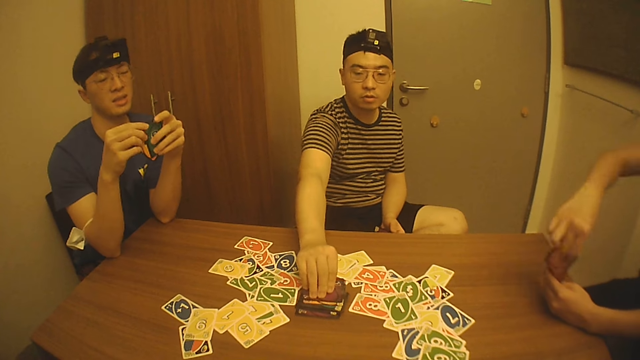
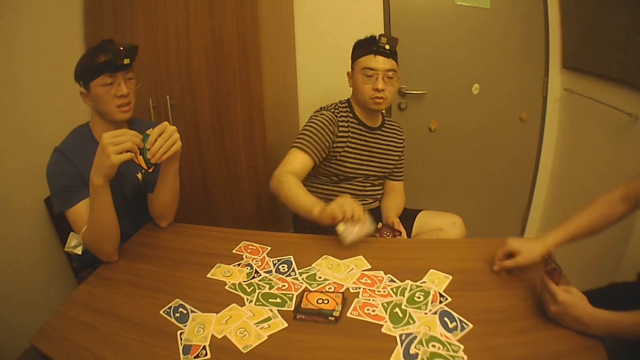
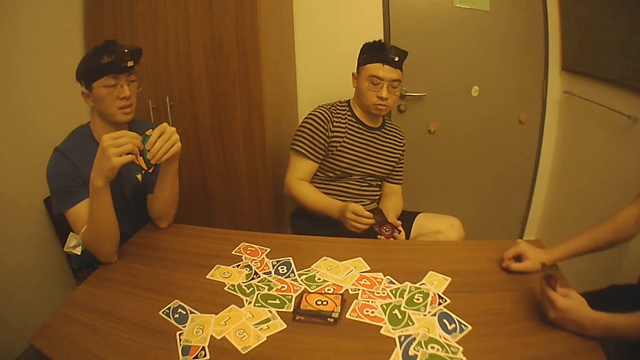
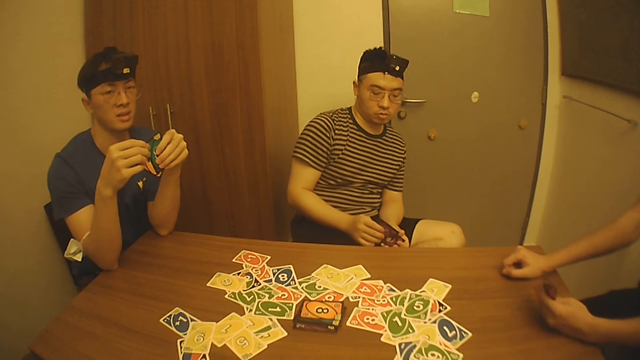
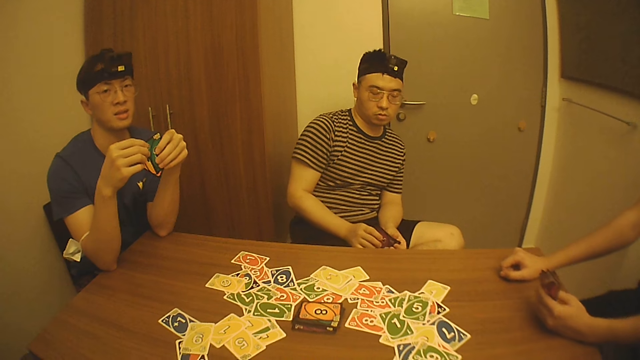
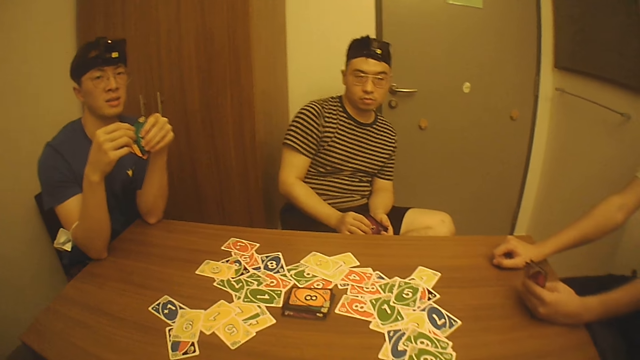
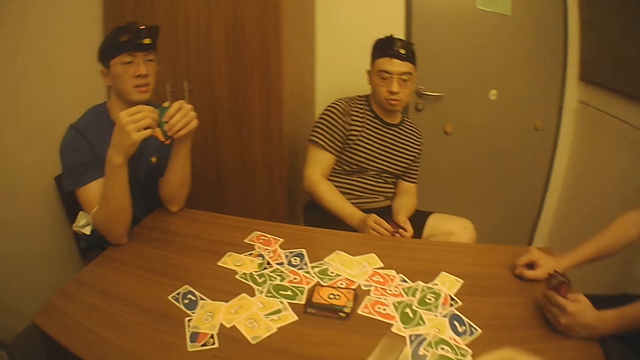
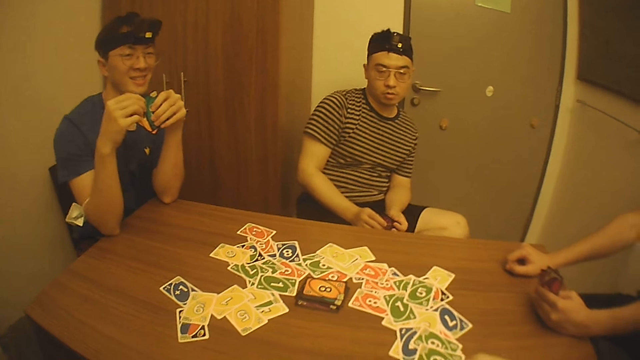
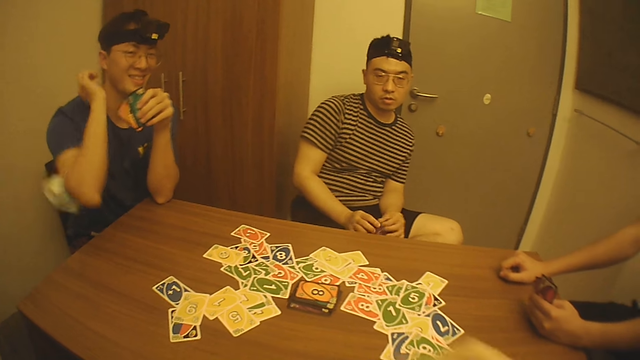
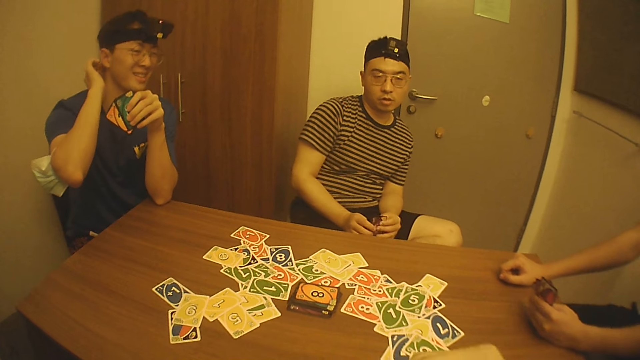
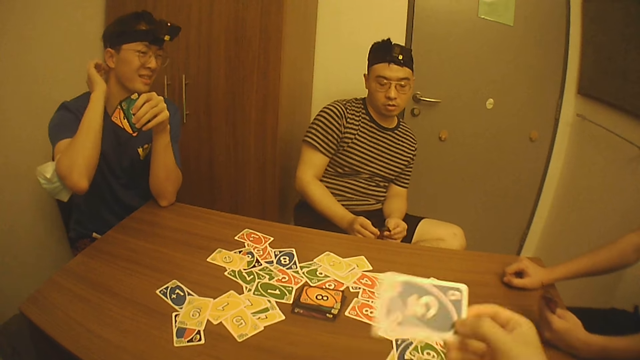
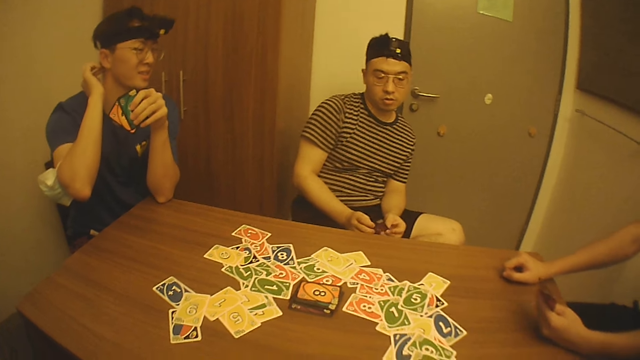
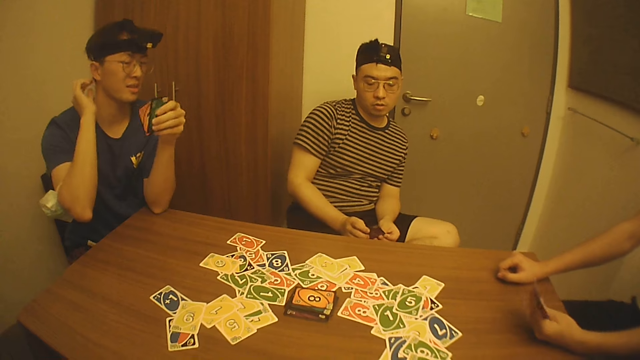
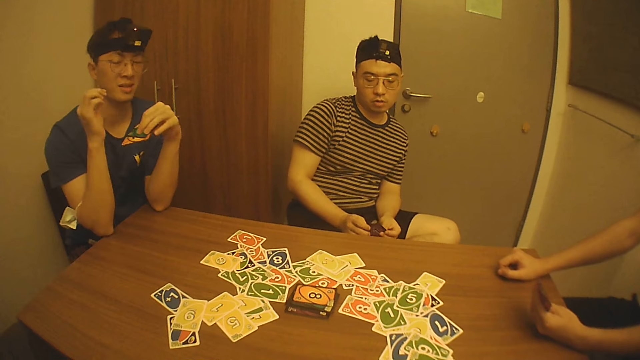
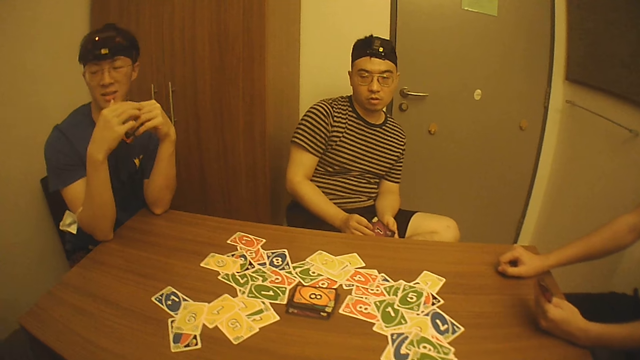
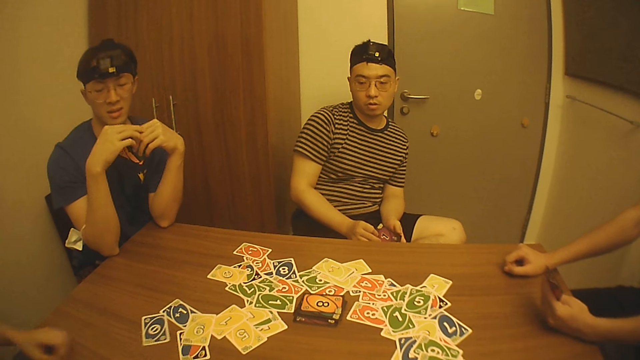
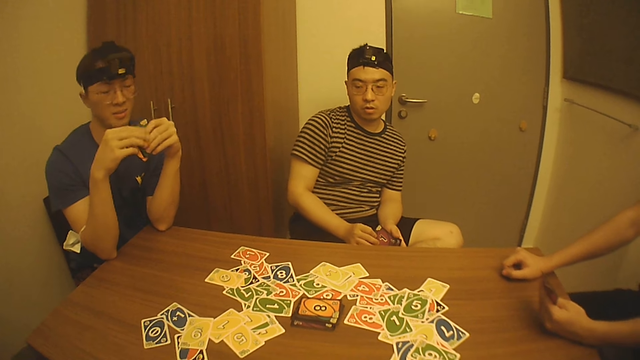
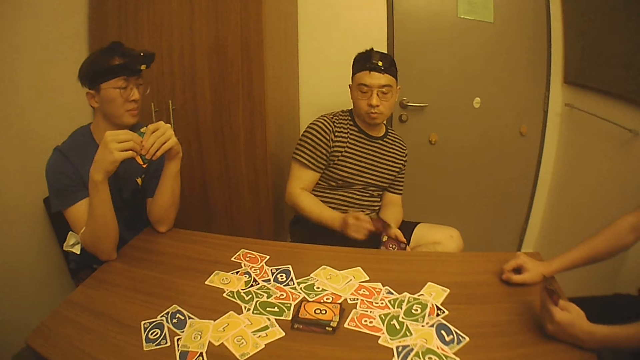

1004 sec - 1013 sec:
A person drops a playing card on the table. Another person picks a card from the table. The first person holds the table. Another person looks at the camera wearer. The camera wearer speaks to friends. Another person scratches their head. The camera wearer drops a card on the table. Another person selects cards. The camera wearer plays cards. Another person speaks to friends and drops a card on the table. Another person plays cards.

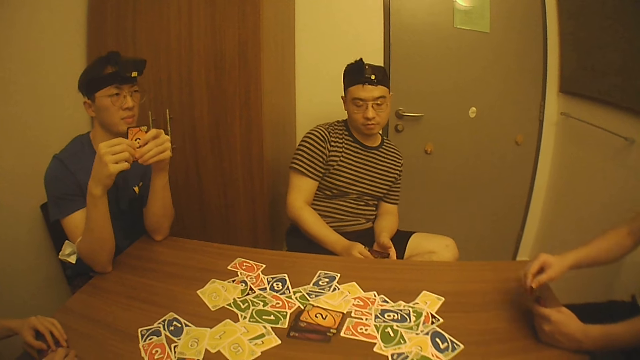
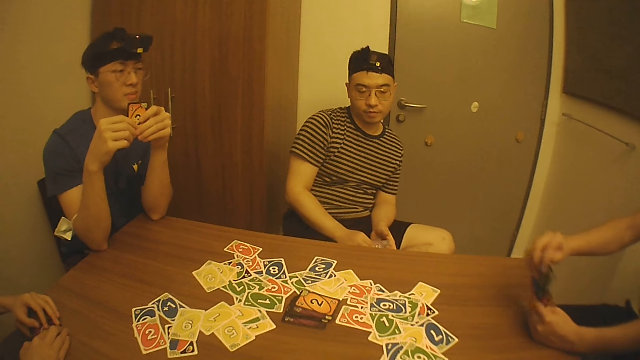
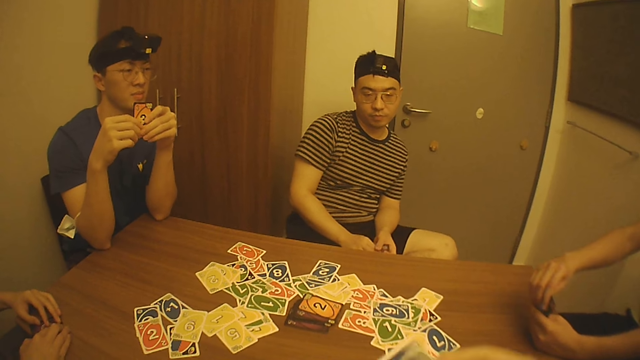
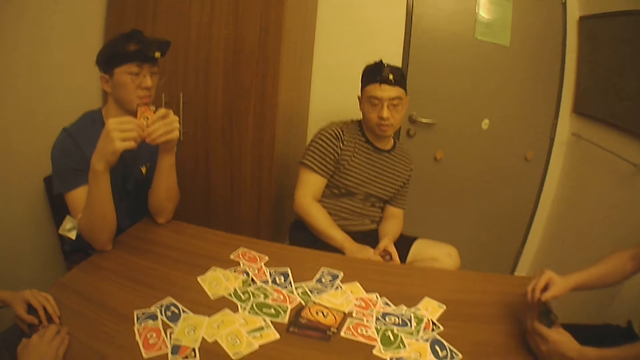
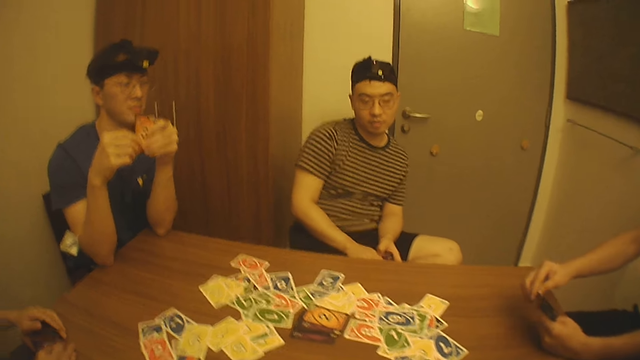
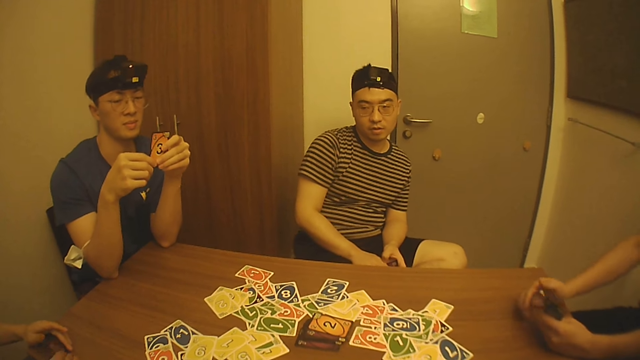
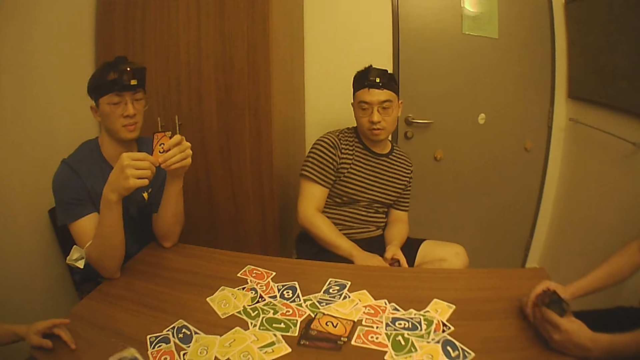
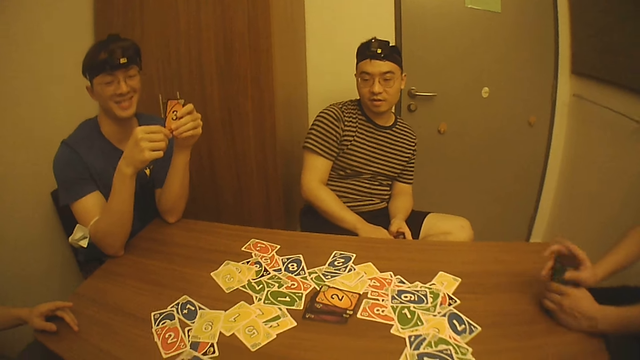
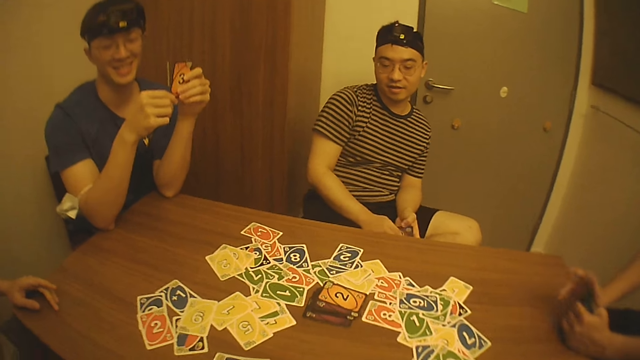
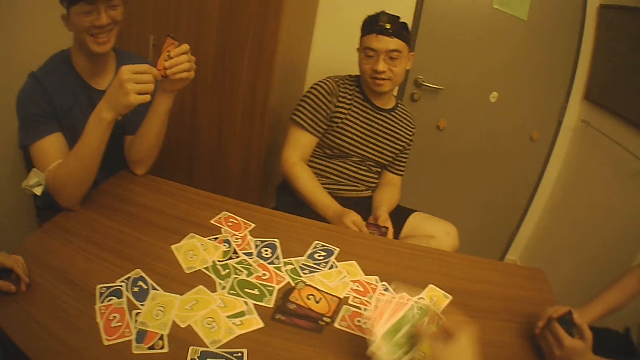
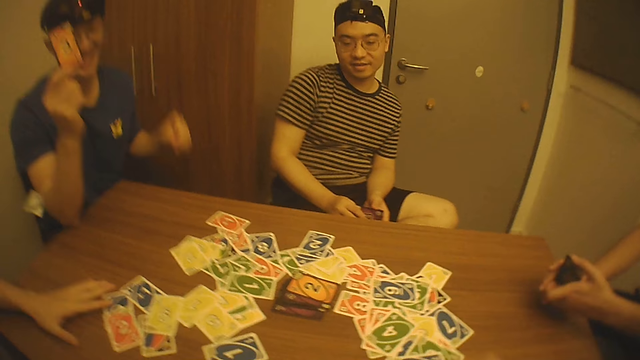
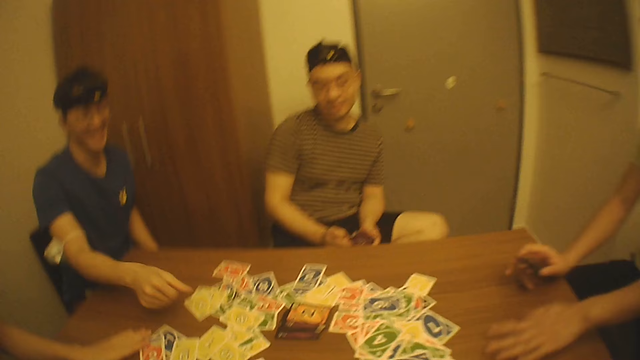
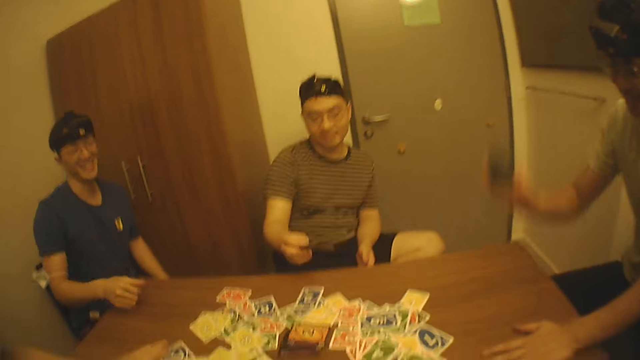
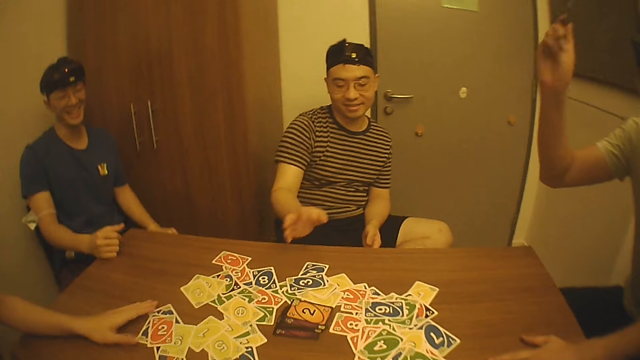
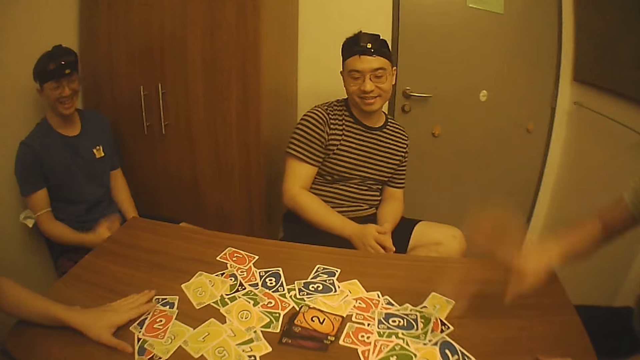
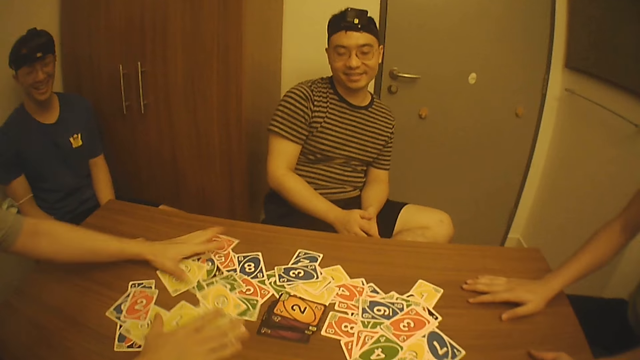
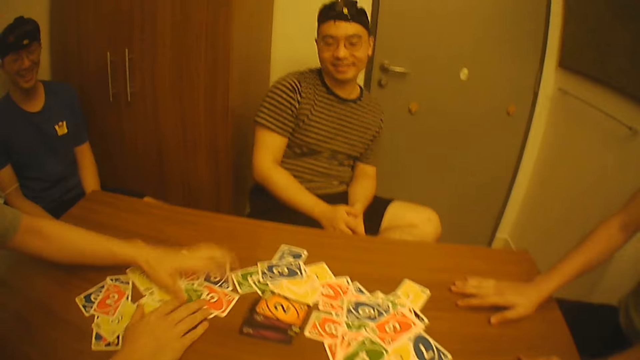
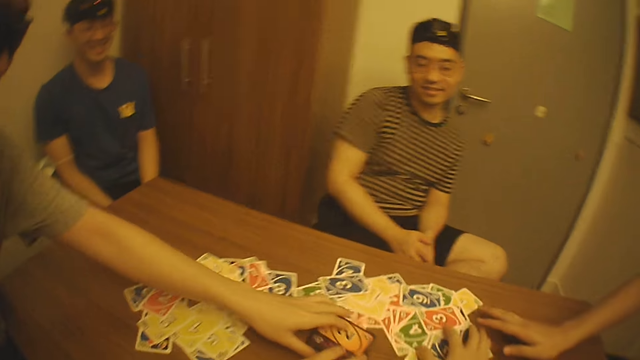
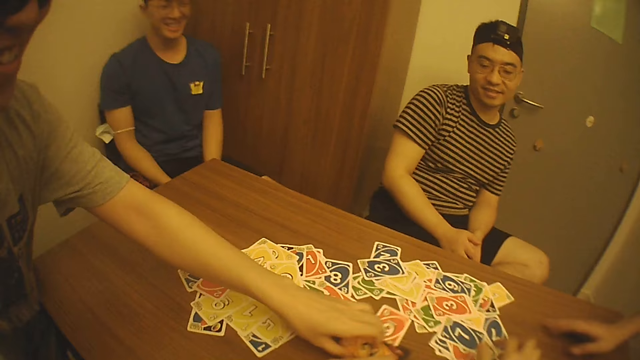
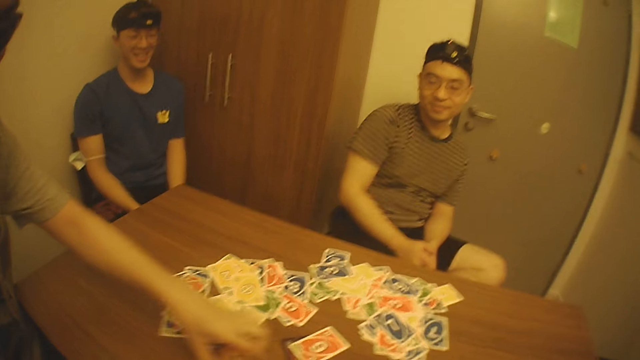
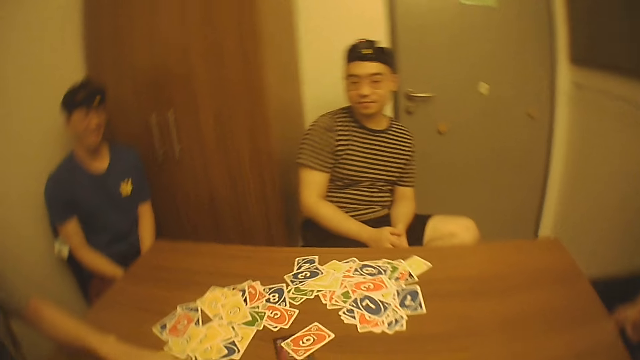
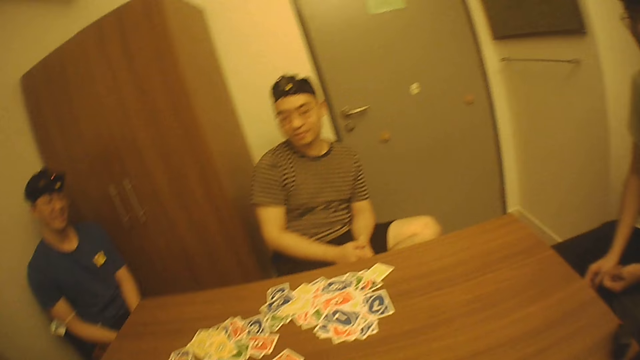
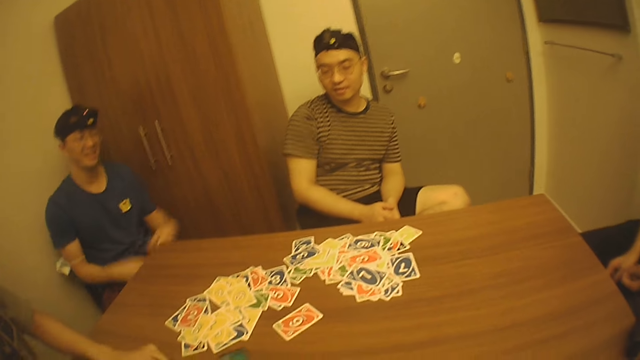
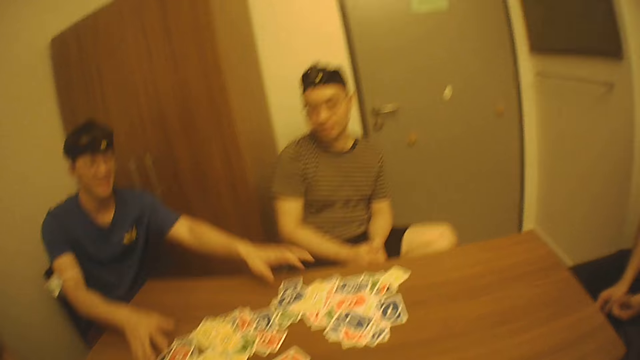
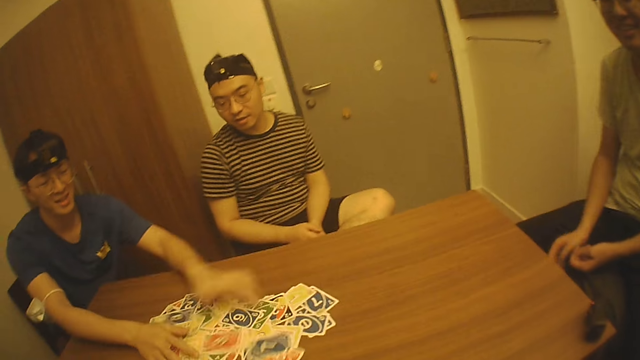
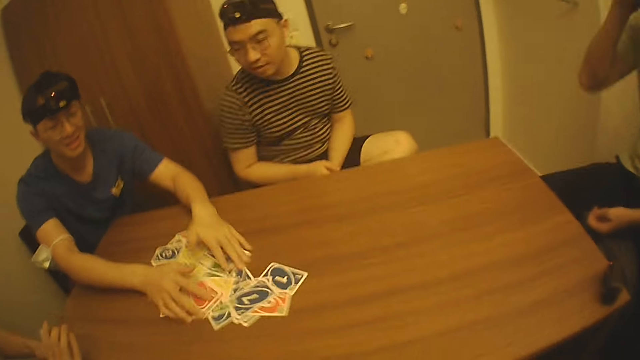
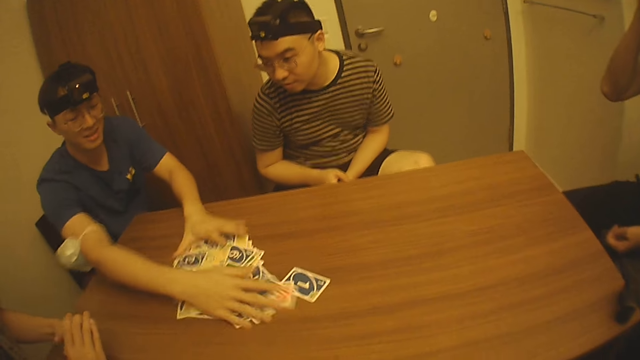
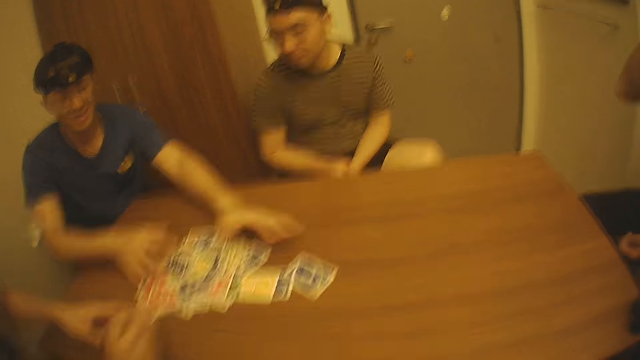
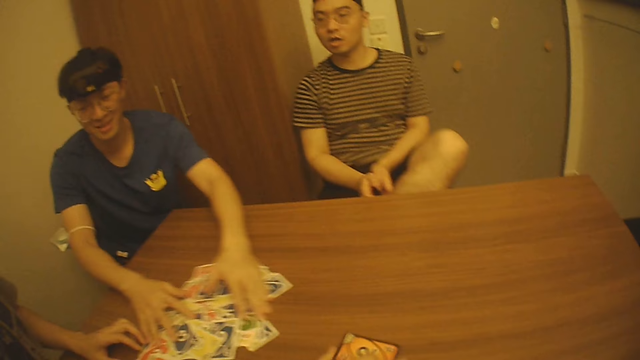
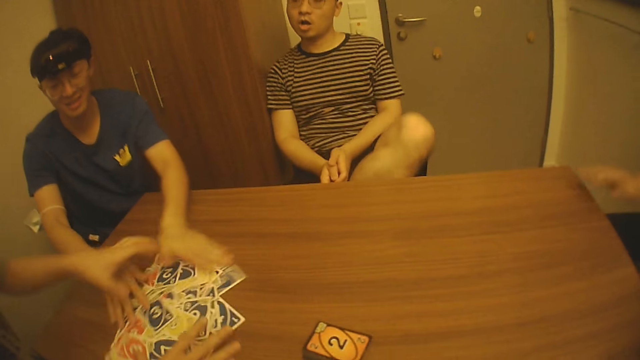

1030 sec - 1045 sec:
The camera wearer speaks to his friends. A person arranges the cards. The camera wearer drops a card on the table. Another person speaks to friends and places cards on the table. The camera wearer drops cards on the table. The other person speaks to friends. Another person moves their right hand and picks up playing cards. Another person plays cards. Another person places cards on the table. Another person plays cards. Another person places cards on the table. Another person drops playing cards on the table. Another person places cards on the table. A person puts cards together. A person collects playing cards. The camera wearer turns round. Another person collects playing cards. Another person puts cards together. Another person moves on the chair.
